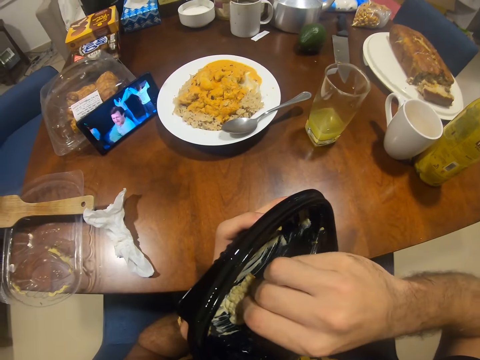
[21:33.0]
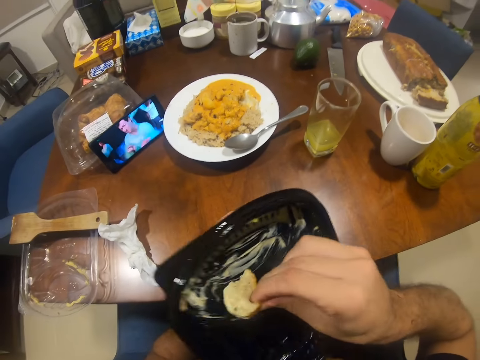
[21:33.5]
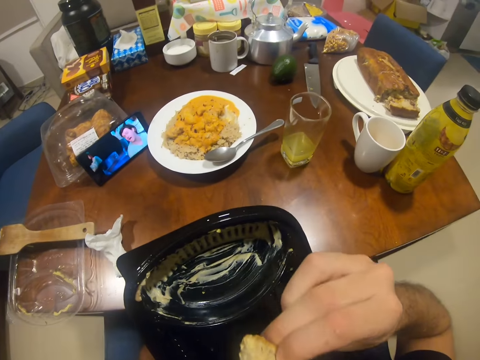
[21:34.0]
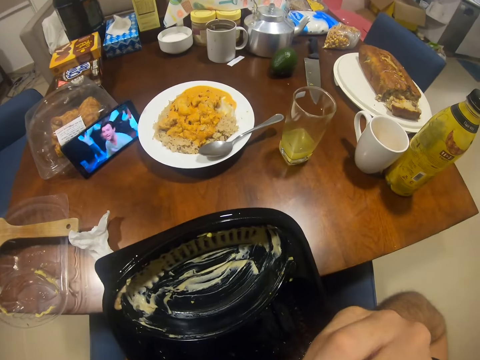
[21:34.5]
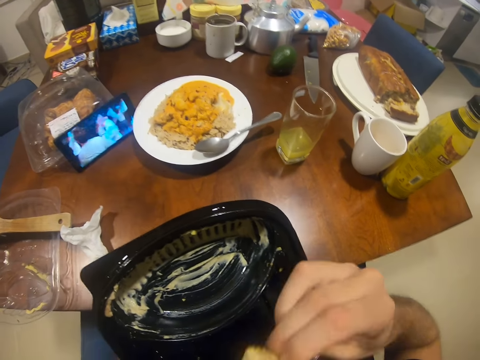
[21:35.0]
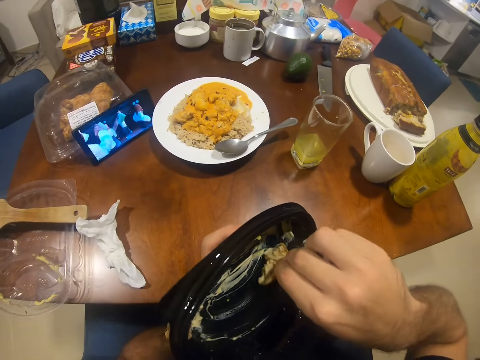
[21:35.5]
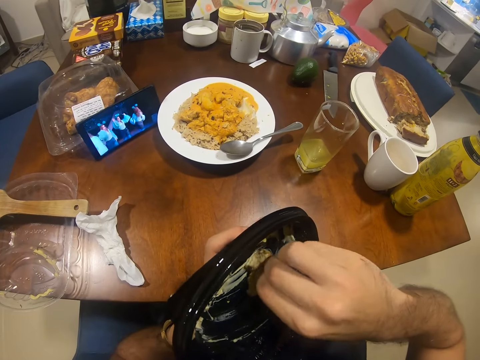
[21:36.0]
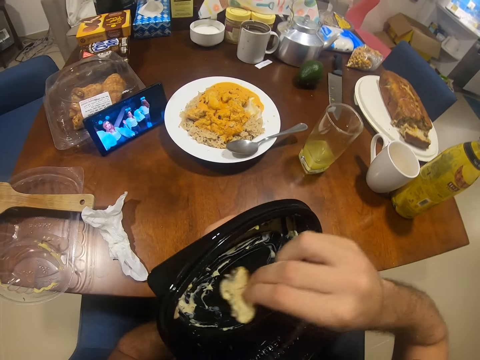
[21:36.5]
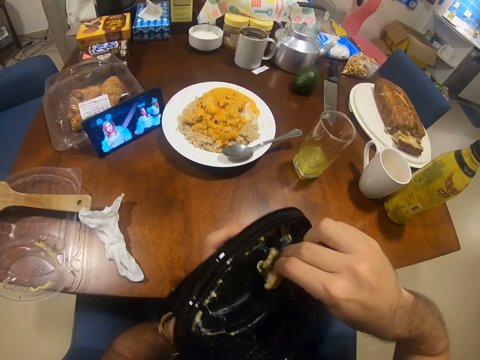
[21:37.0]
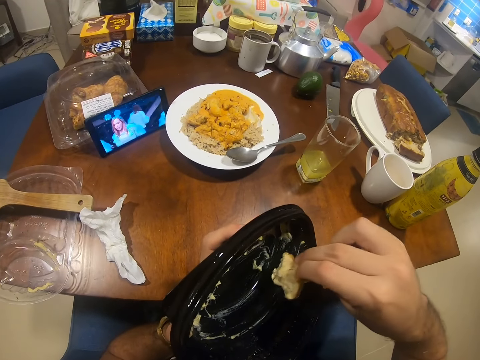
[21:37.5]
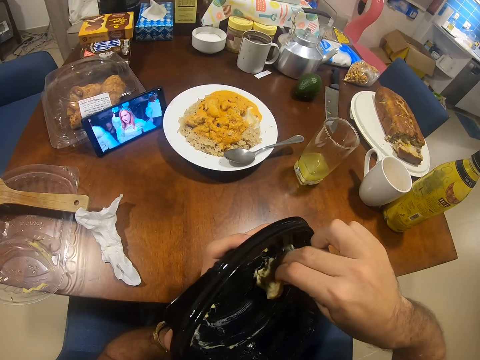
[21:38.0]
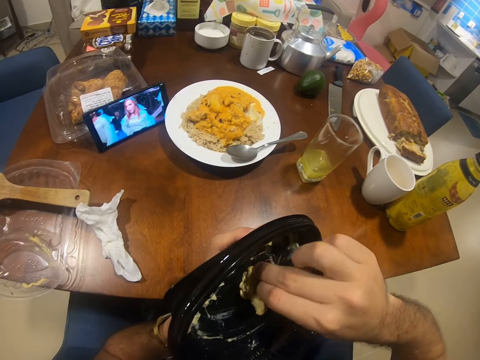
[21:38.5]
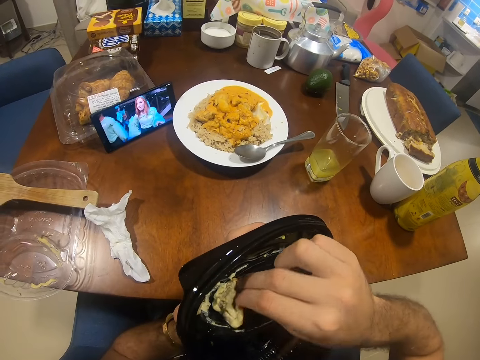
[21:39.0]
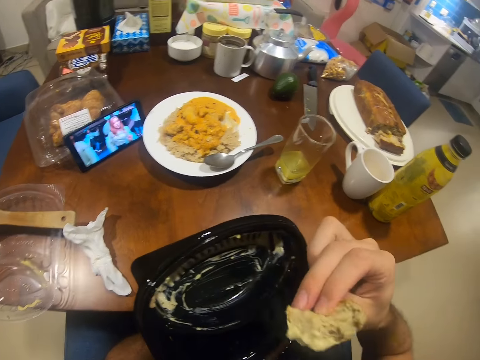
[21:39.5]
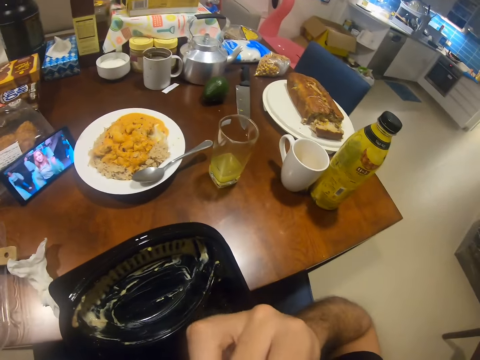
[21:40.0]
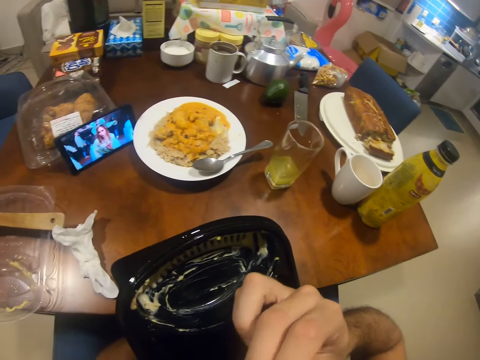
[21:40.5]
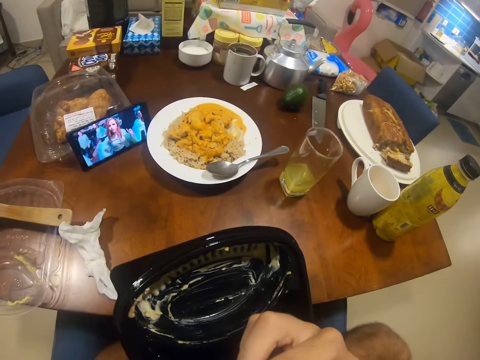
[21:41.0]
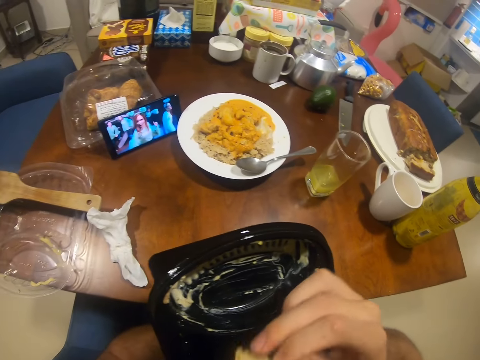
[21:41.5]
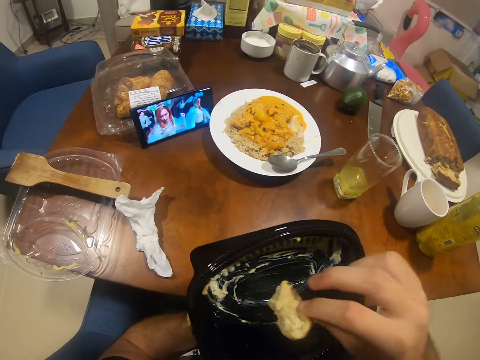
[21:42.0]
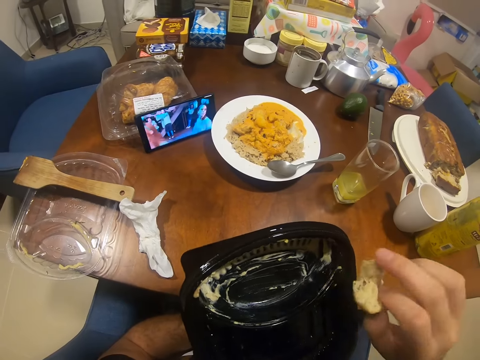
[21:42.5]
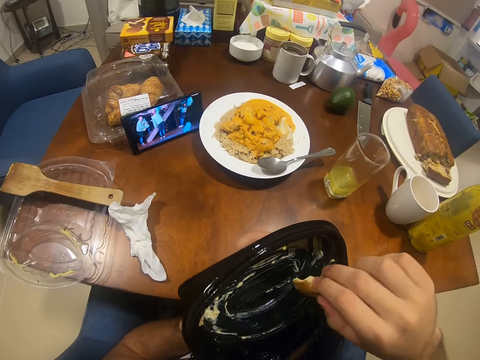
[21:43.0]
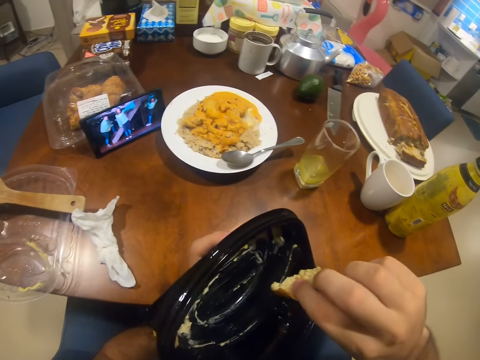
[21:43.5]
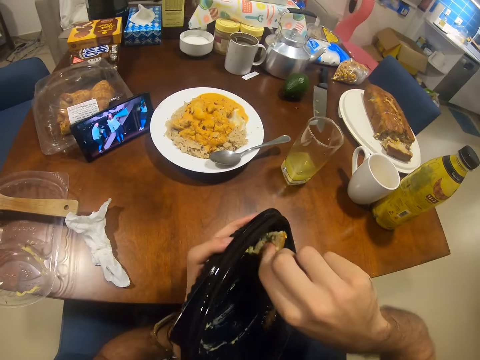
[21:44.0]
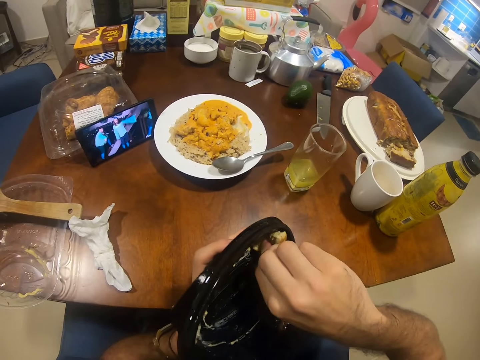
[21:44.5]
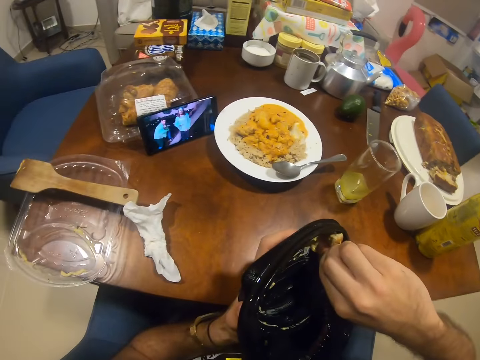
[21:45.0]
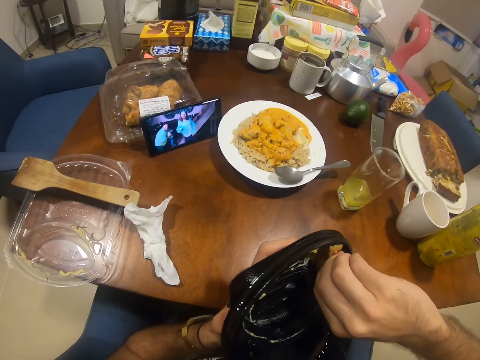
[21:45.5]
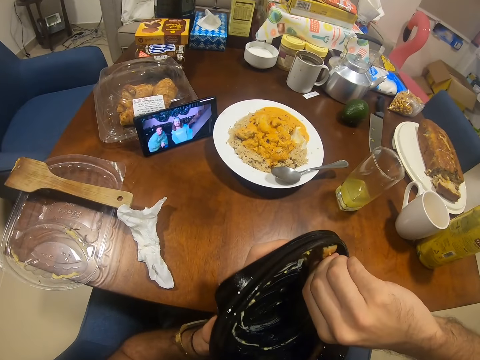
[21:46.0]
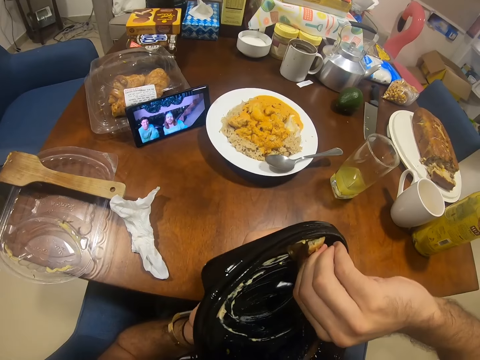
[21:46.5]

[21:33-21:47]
The camera wearer eats the piece of bread. They dip the piece of bread in the plate. They eat the piece of bread. They watch the phone. They dip the piece of bread in the plate.

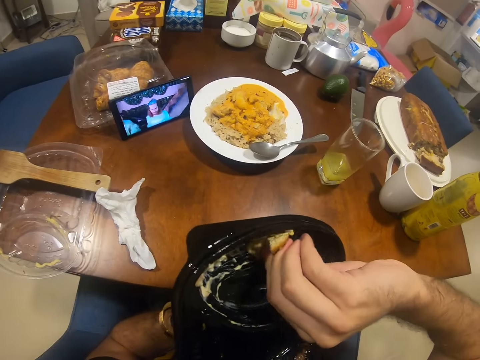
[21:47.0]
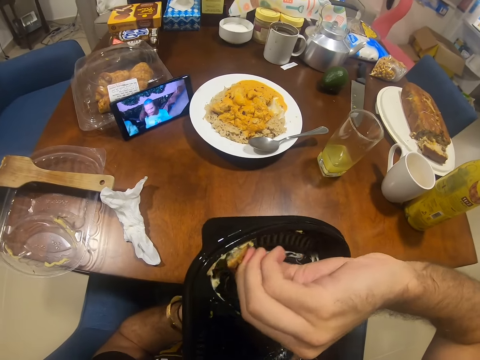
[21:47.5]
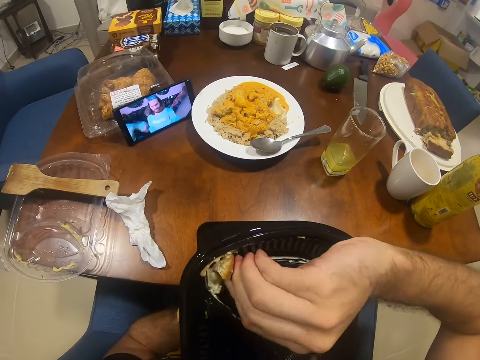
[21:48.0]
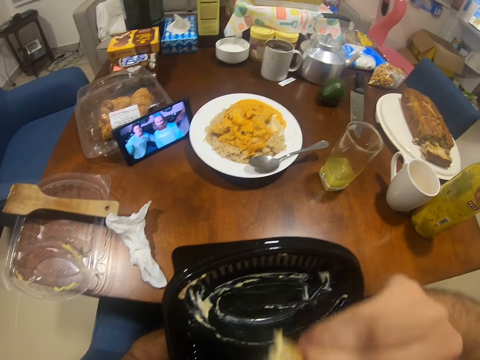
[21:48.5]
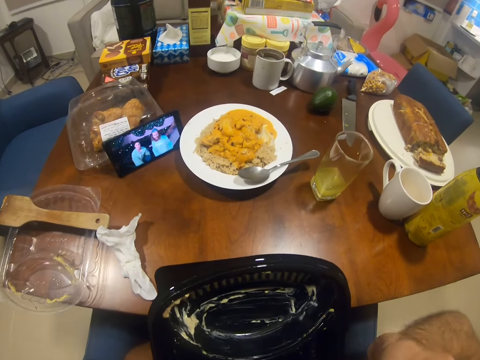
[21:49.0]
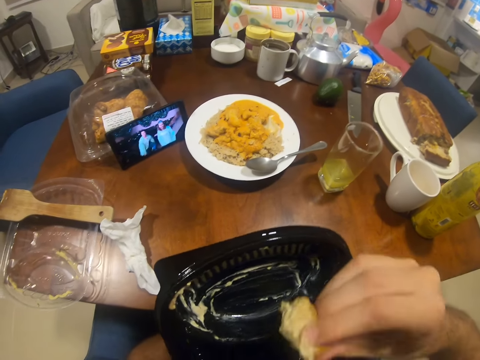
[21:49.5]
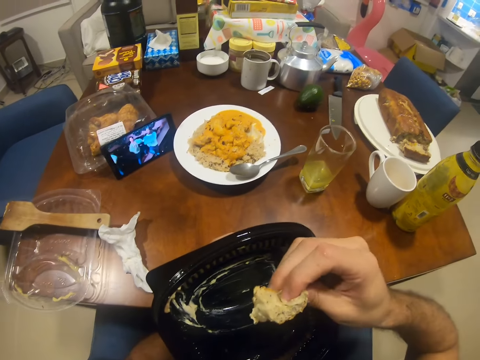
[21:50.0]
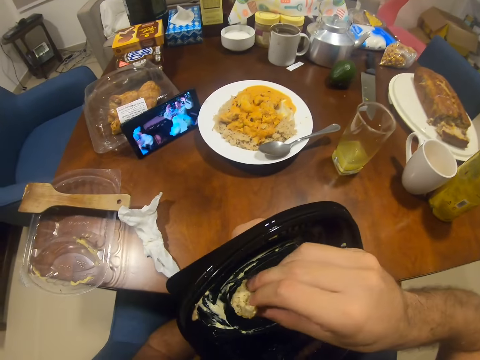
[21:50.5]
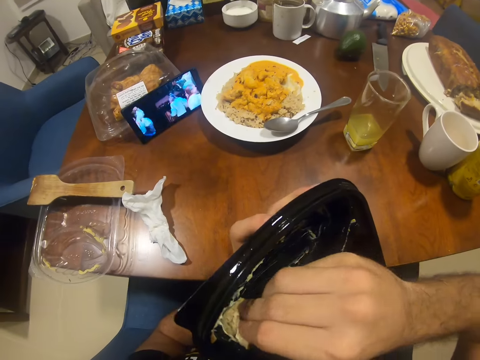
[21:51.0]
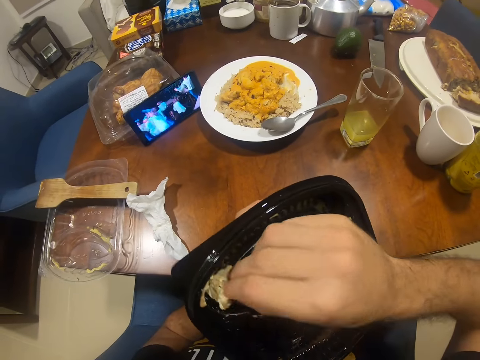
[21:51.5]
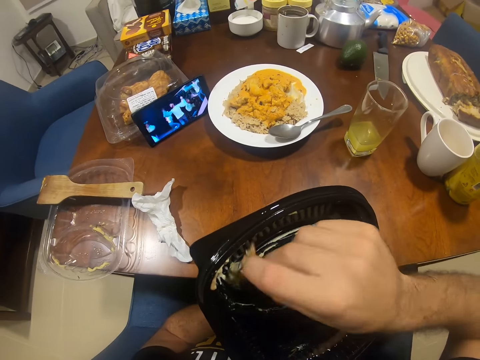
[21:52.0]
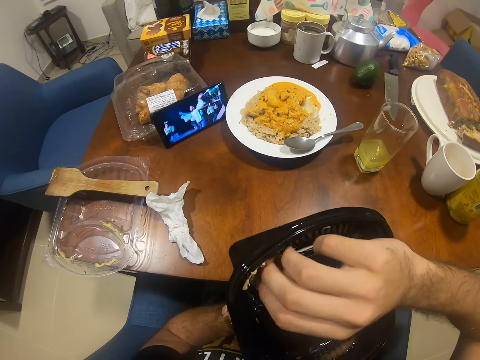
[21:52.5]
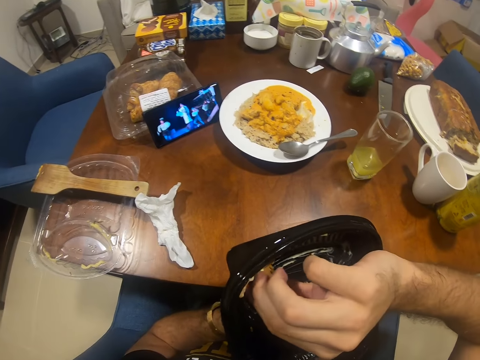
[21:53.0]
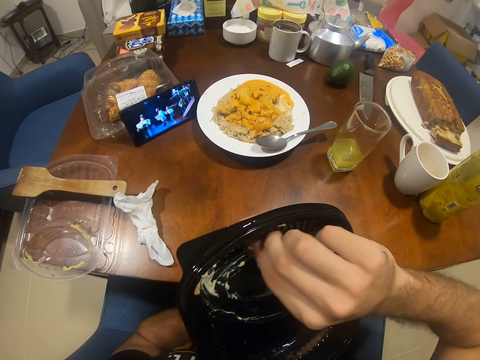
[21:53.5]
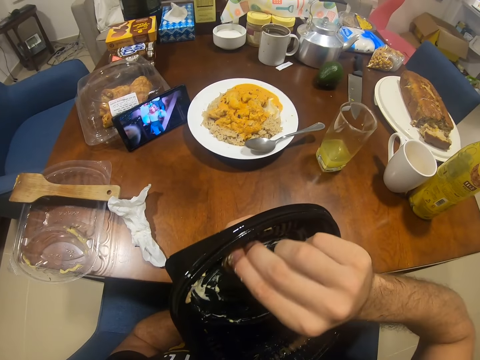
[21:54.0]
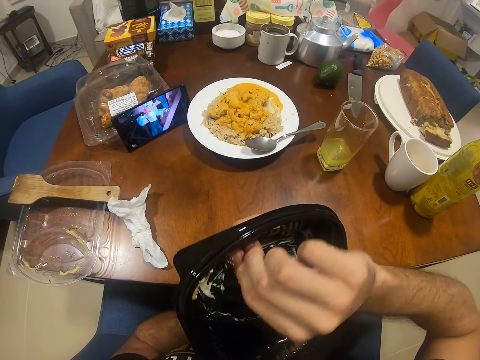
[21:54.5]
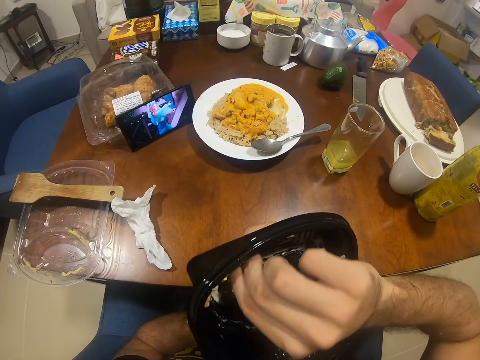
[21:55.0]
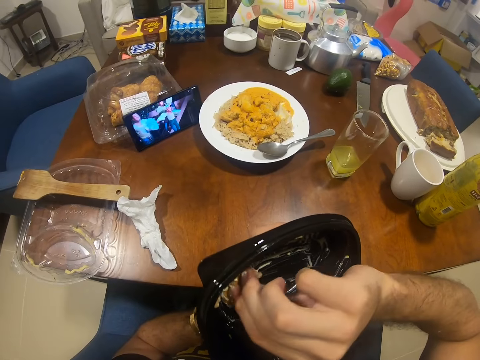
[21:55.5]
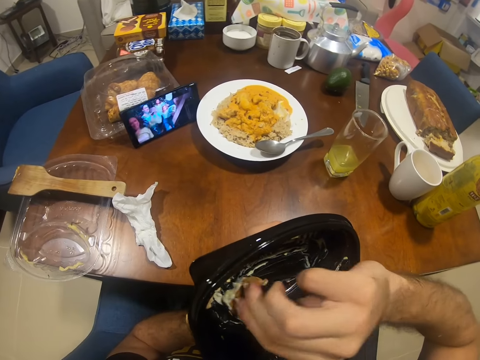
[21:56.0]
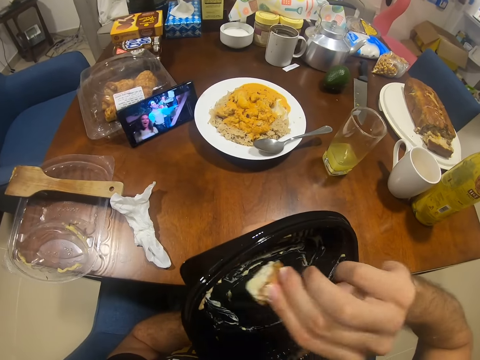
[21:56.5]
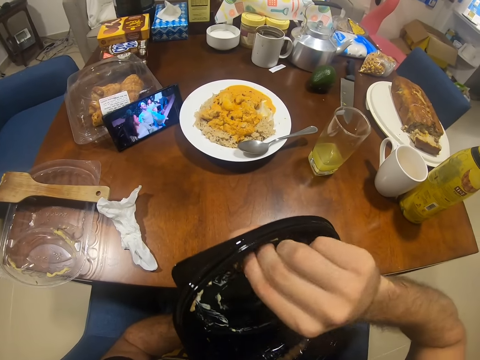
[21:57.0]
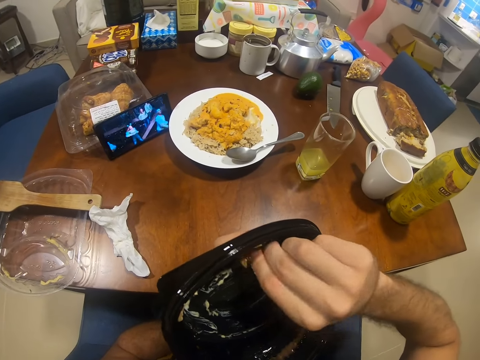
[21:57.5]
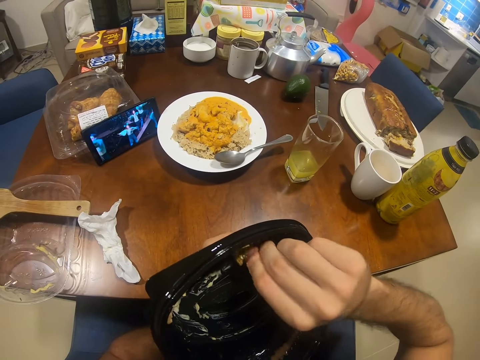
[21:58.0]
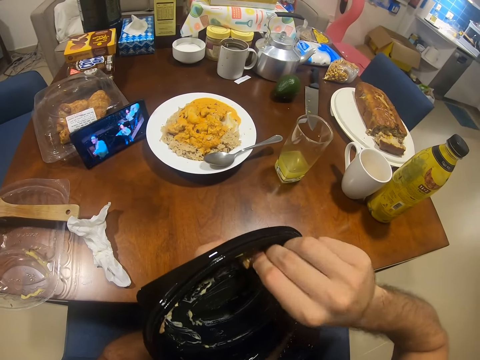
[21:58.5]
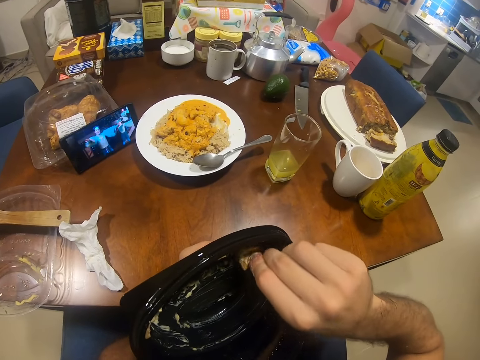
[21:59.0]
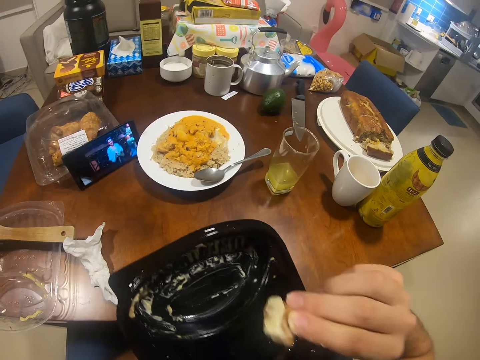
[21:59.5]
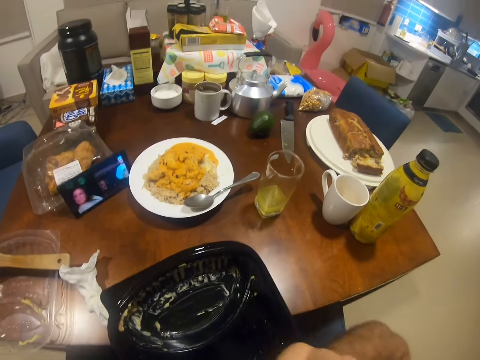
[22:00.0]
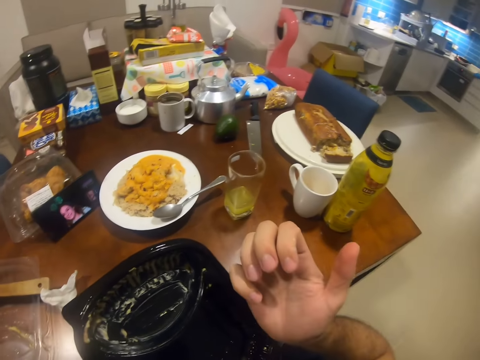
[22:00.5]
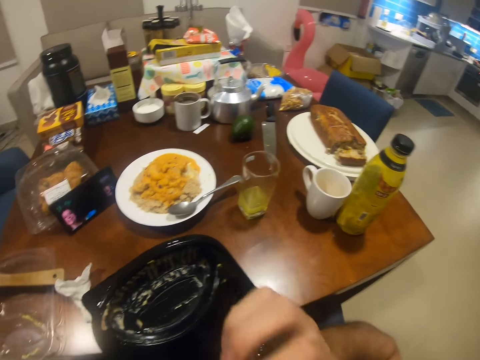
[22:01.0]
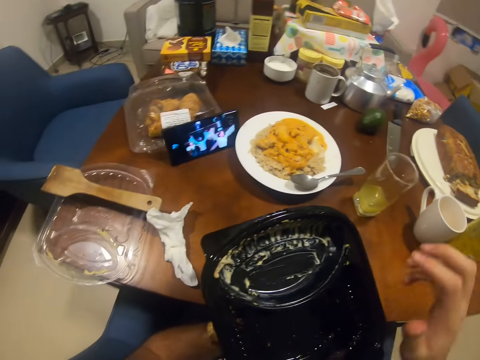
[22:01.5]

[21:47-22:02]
The camera wearer eats the piece of bread. They dip the piece of bread in the plate. They eat the piece of bread.
